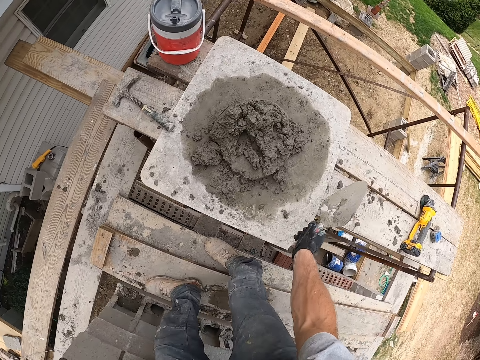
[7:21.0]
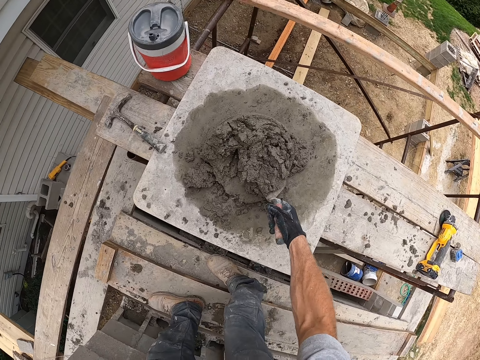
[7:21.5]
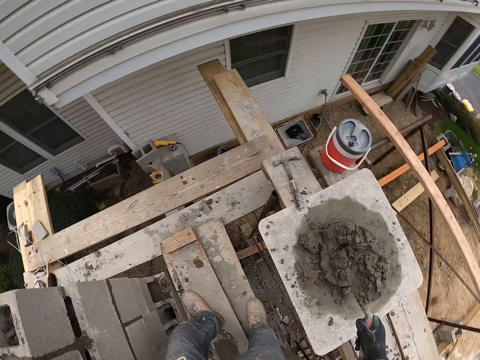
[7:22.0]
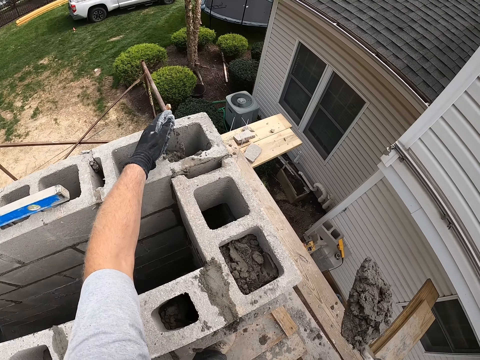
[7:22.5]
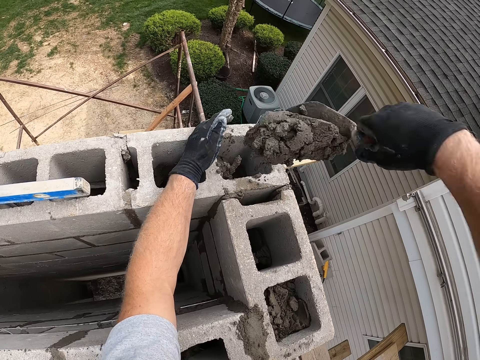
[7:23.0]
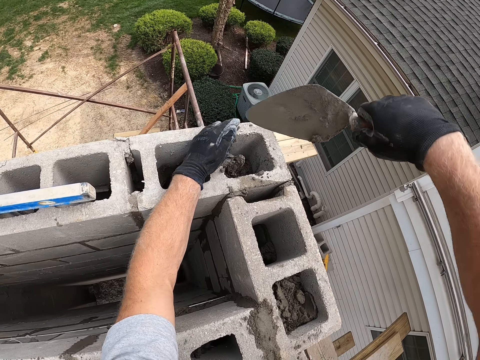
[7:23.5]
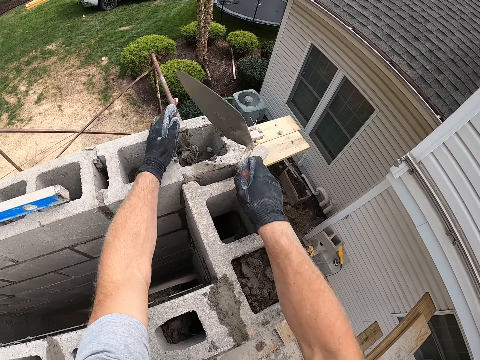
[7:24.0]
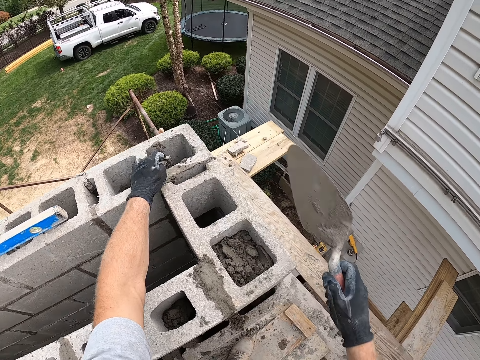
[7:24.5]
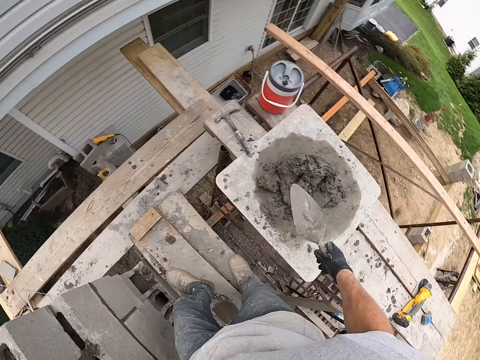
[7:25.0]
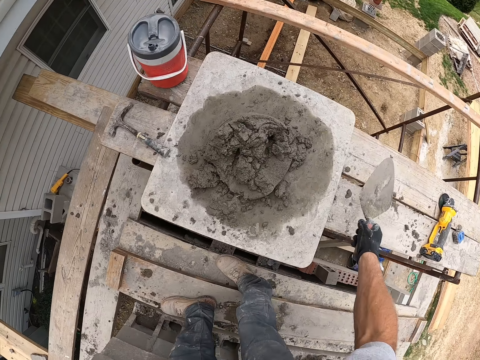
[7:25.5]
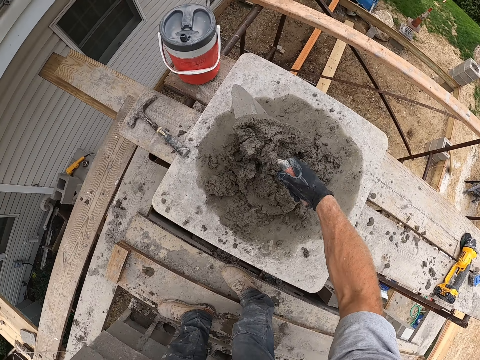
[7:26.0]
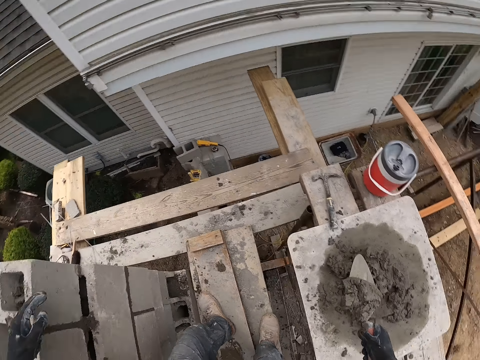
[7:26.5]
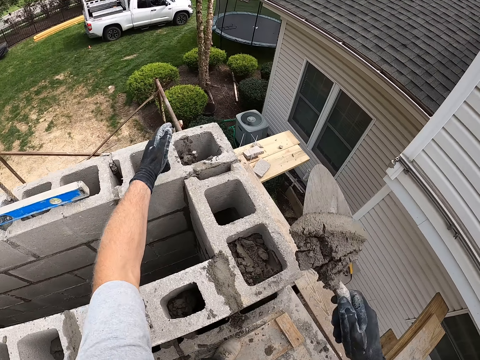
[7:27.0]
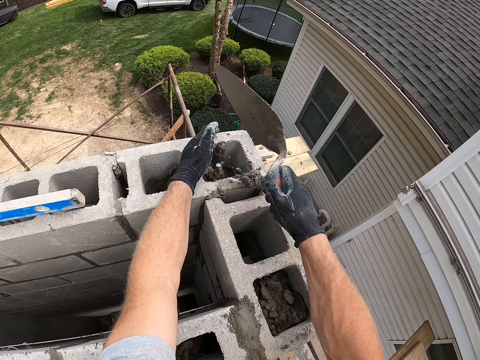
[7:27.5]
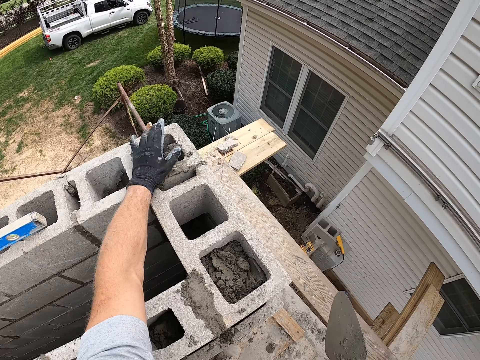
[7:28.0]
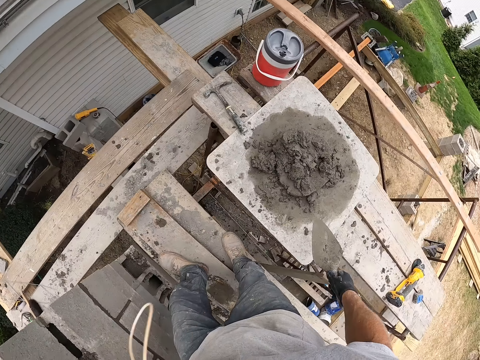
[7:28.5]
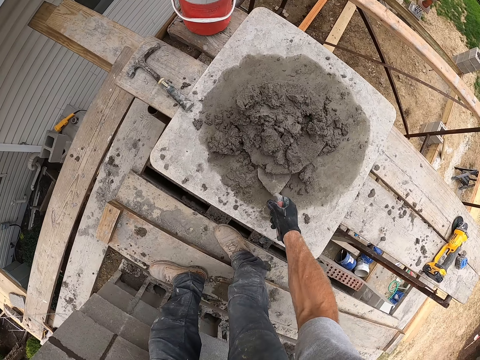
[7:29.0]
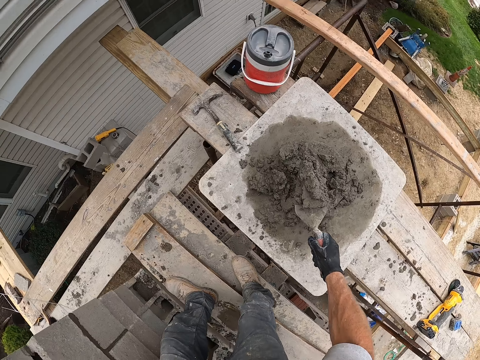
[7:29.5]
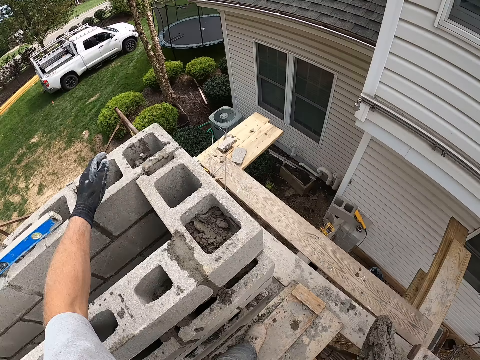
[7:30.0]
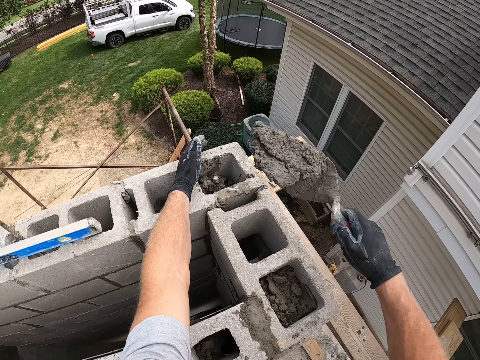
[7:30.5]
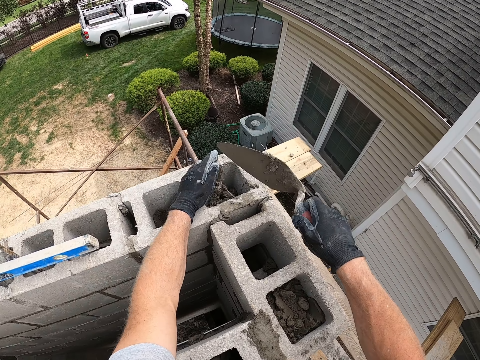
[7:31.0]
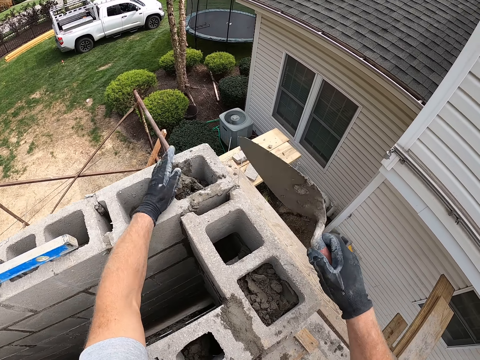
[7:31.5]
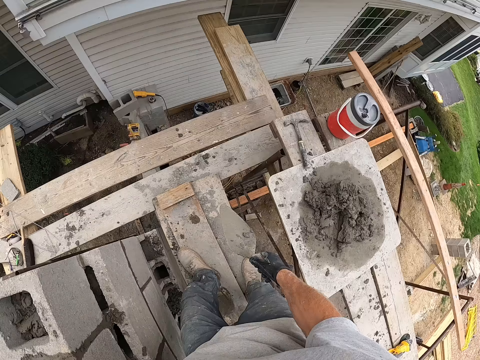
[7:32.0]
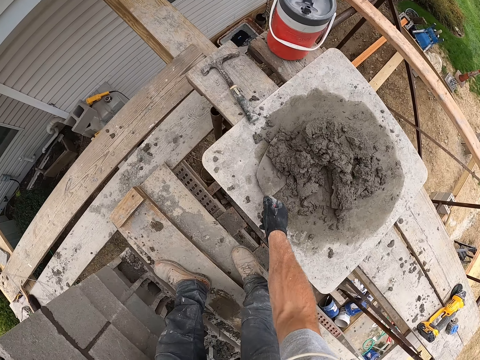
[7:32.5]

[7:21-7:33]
The camera wearer scoops mortar or concrete with the trowel. They pour the mortar into the block hole. They fill the brick with concrete. They scoop mortar with the trowel. They pour the mortar into the block hole. They fill the brick with concrete. They scoop mortar with the trowel. They fill the brick with concrete. They pour the mortar into the block hole.

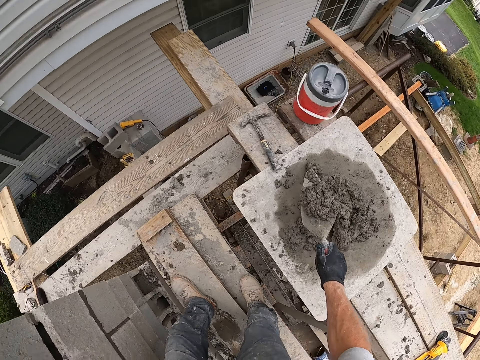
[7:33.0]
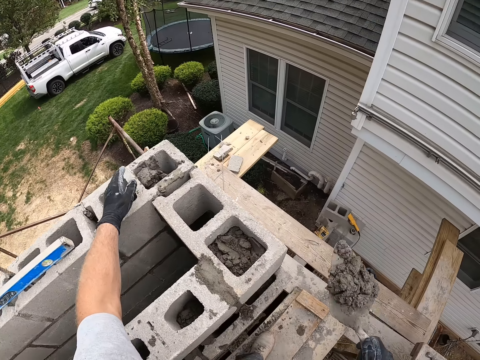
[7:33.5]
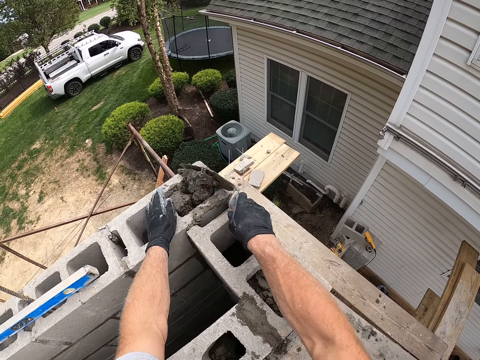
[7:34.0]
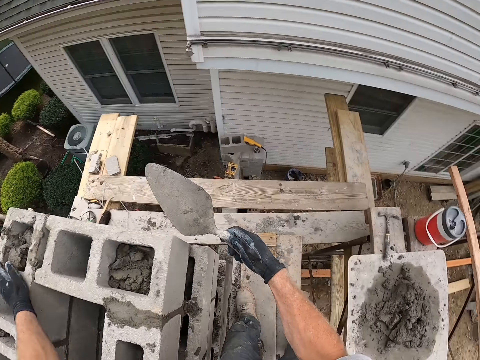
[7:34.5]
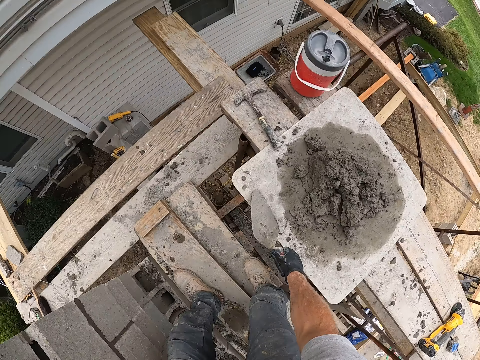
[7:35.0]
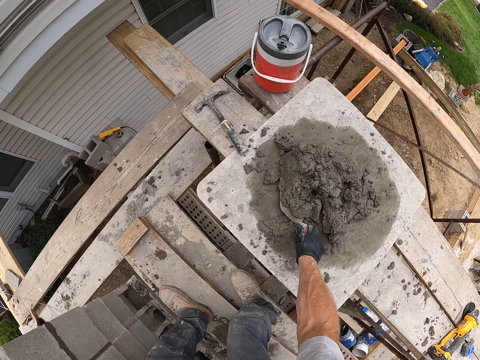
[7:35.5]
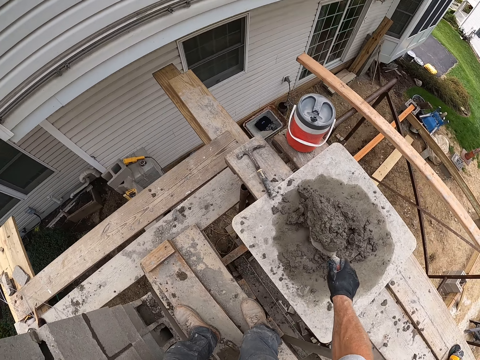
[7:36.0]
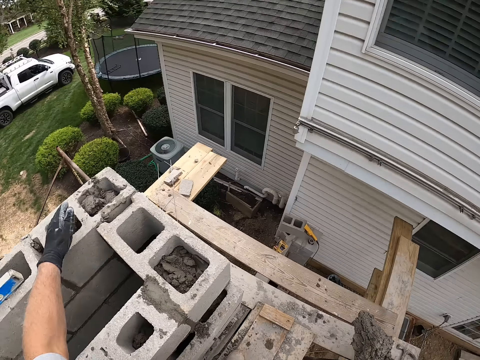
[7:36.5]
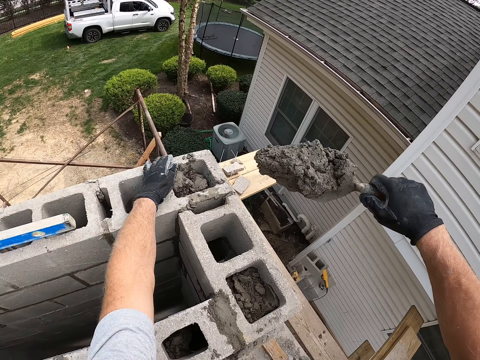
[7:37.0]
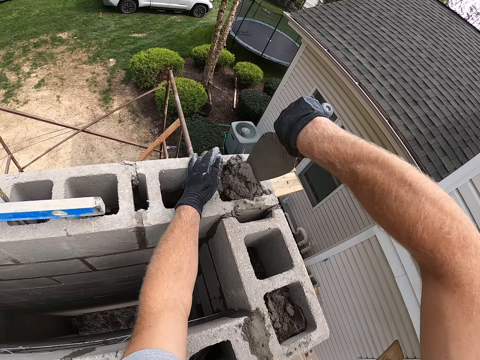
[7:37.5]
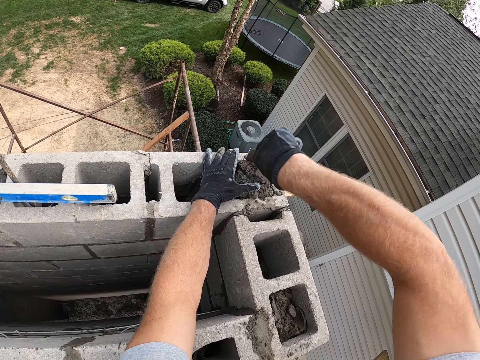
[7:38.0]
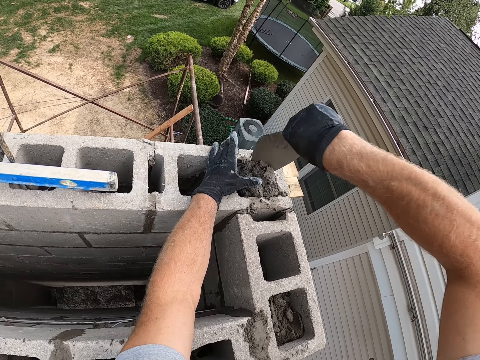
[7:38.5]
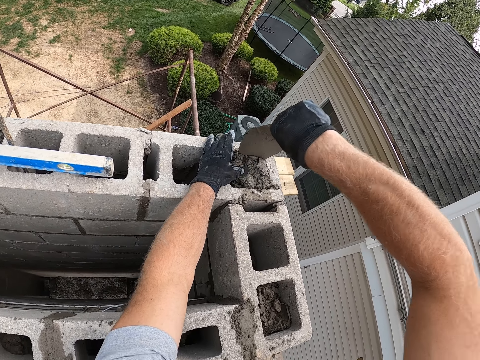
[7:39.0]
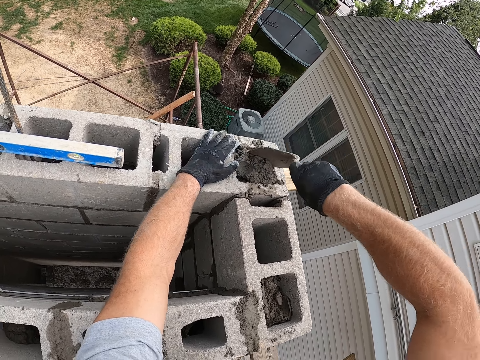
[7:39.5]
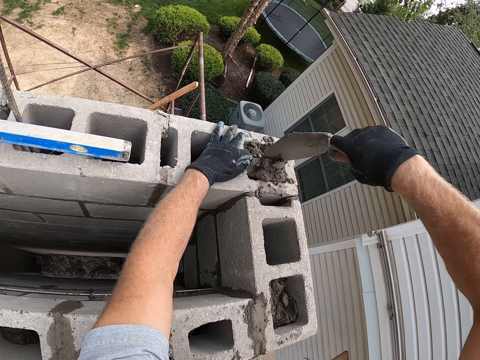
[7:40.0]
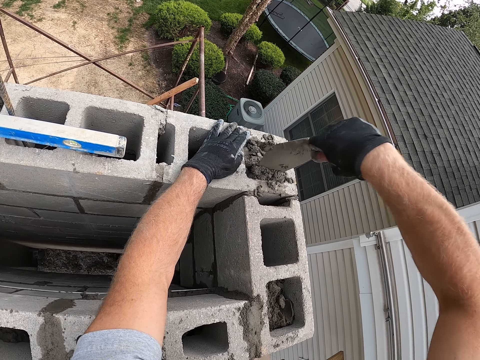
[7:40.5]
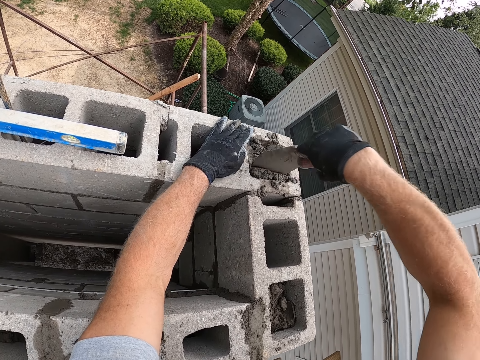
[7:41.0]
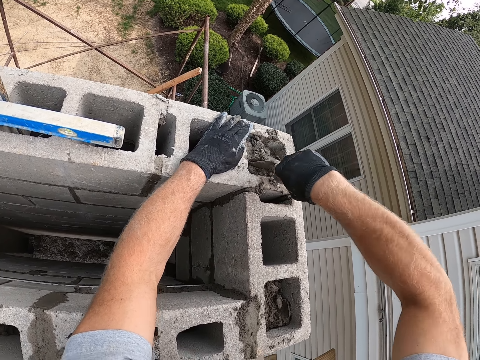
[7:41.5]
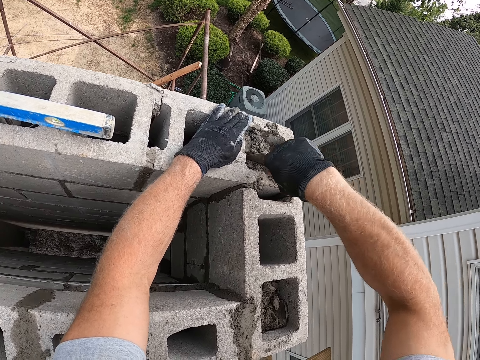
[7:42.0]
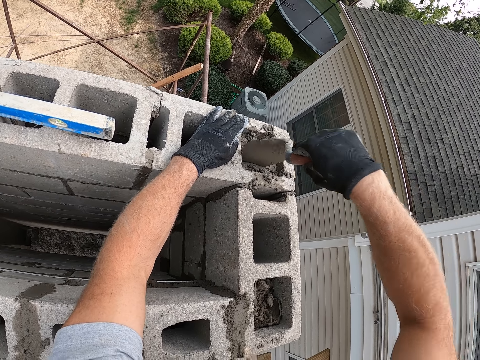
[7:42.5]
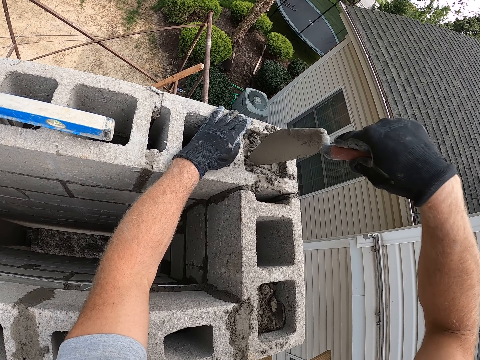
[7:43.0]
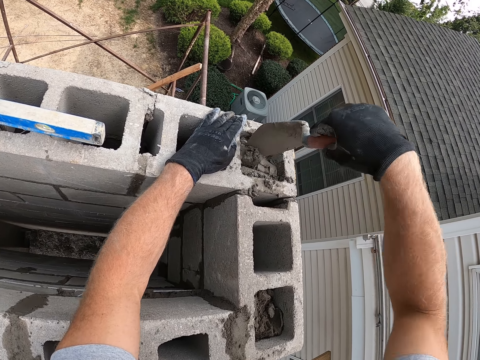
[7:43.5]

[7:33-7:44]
The camera wearer scoops mortar or concrete with the trowel. They pour the mortar into the block hole. They scoop the mortar with the trowel. They pour the mortar into the block hole. They shove the mortar into the block hole. They dig the concrete.

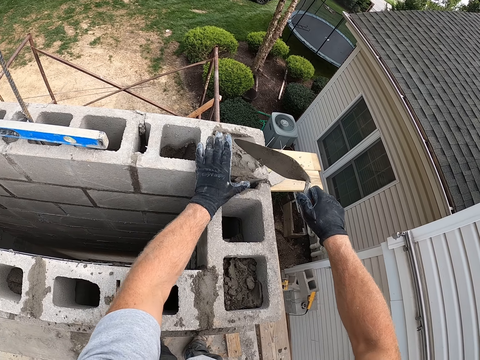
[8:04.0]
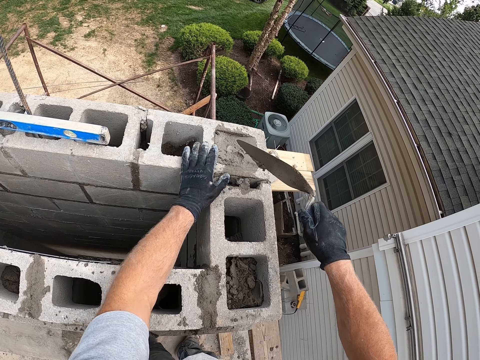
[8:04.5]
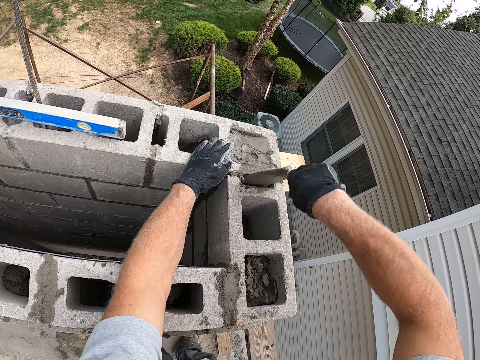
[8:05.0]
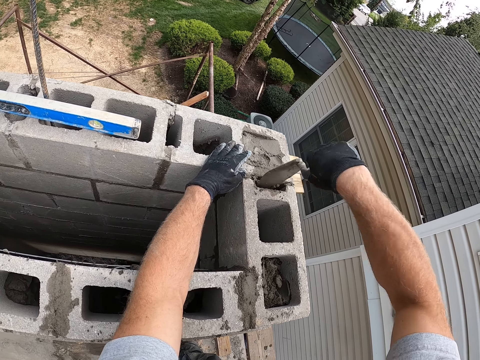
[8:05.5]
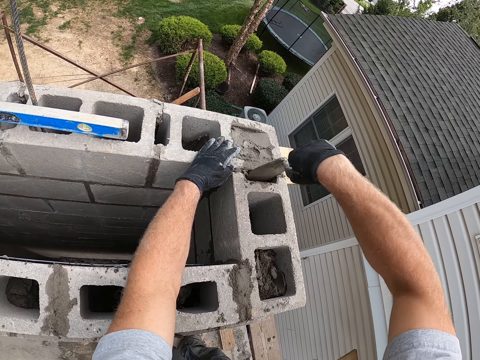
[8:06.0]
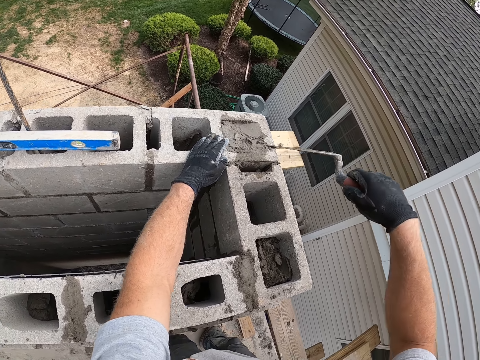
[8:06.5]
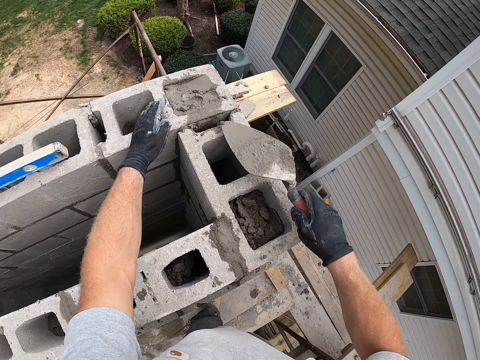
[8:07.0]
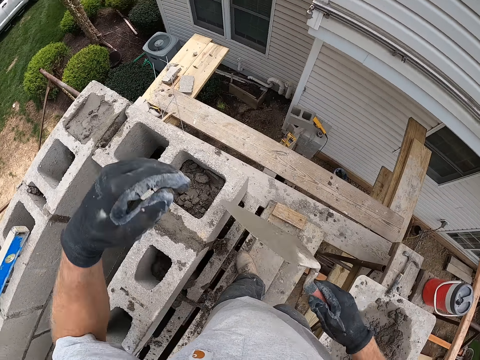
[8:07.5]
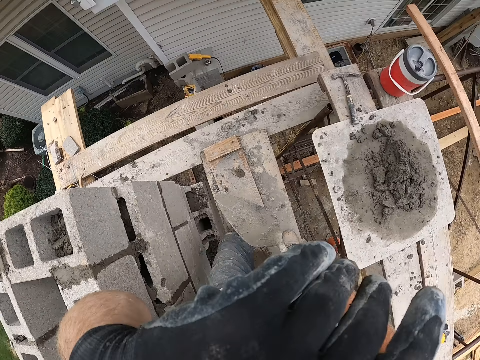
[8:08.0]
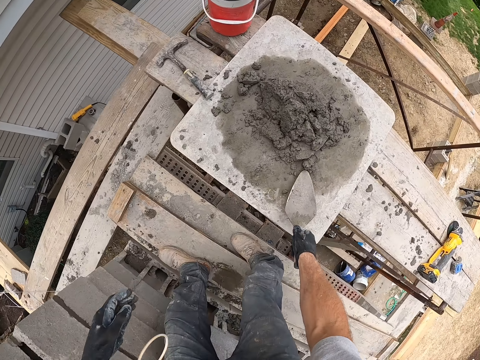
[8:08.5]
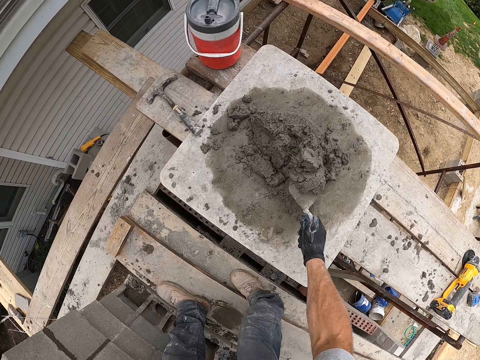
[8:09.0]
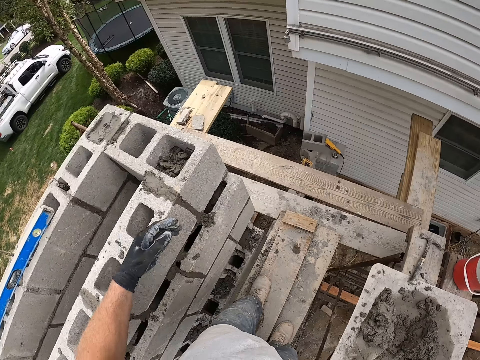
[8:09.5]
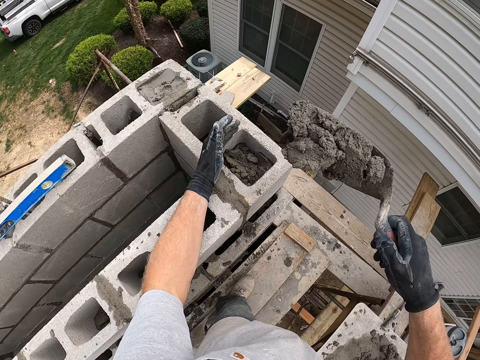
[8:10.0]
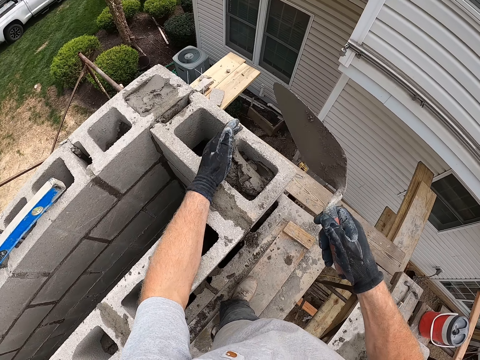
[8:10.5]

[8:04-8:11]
The camera wearer shoves mortar or concrete into the block hole. He digs the concrete. He touches his face. He scoops the mortar with the trowel. He pours the mortar into the block hole.
